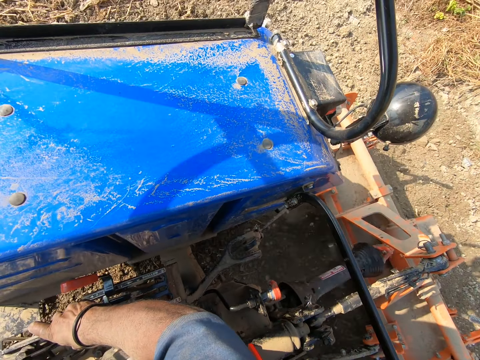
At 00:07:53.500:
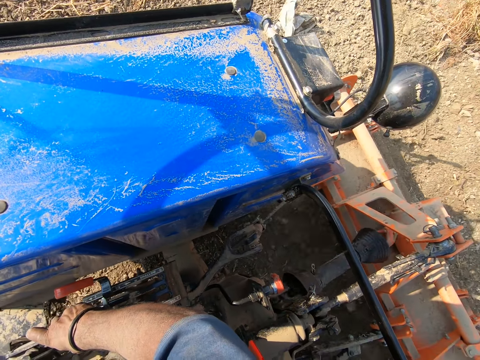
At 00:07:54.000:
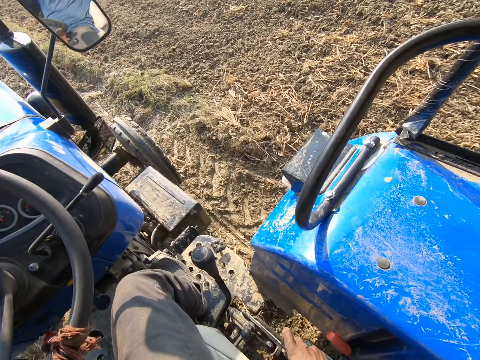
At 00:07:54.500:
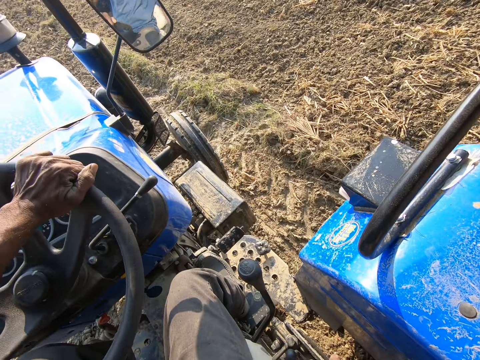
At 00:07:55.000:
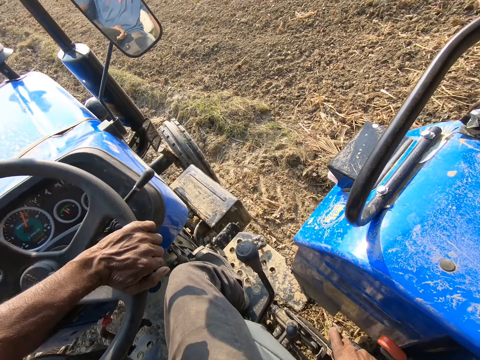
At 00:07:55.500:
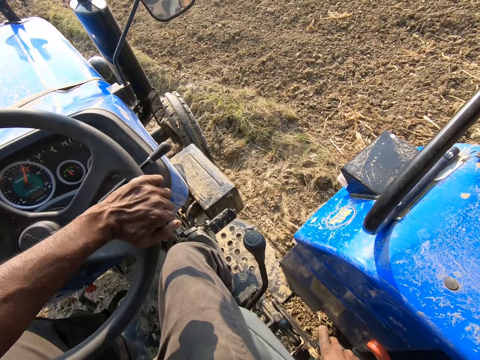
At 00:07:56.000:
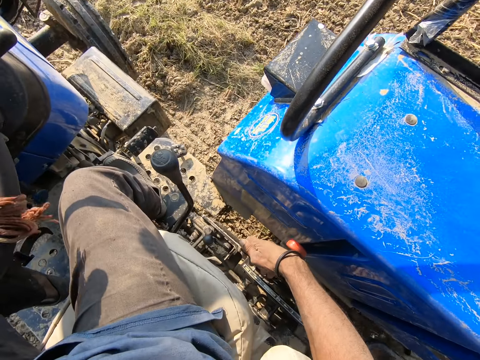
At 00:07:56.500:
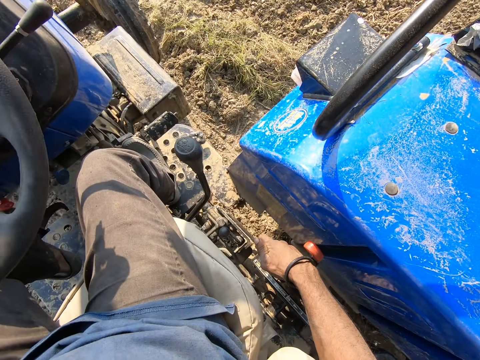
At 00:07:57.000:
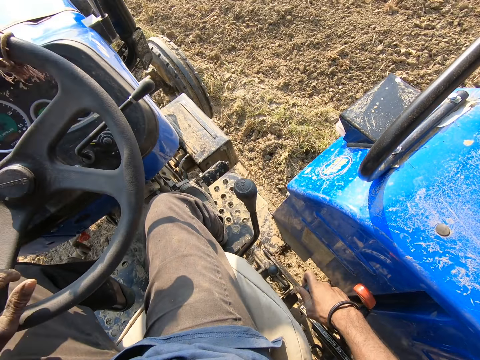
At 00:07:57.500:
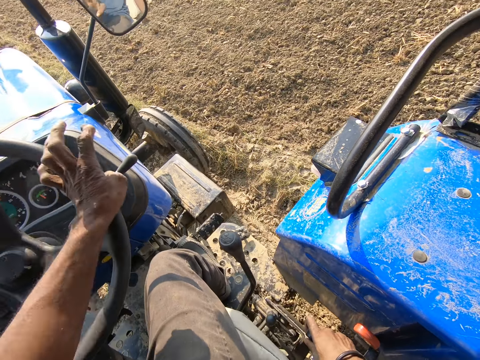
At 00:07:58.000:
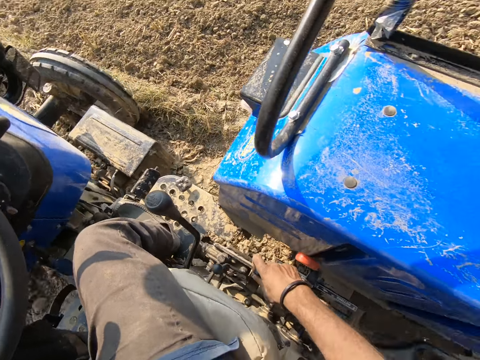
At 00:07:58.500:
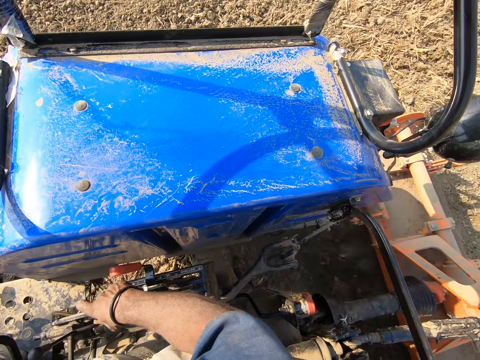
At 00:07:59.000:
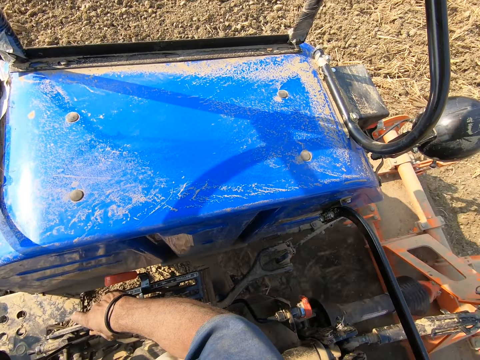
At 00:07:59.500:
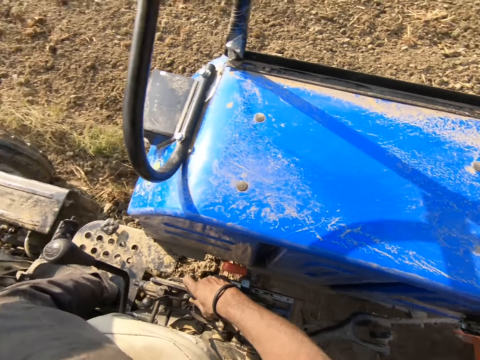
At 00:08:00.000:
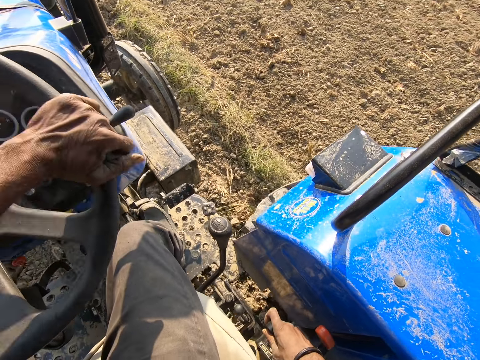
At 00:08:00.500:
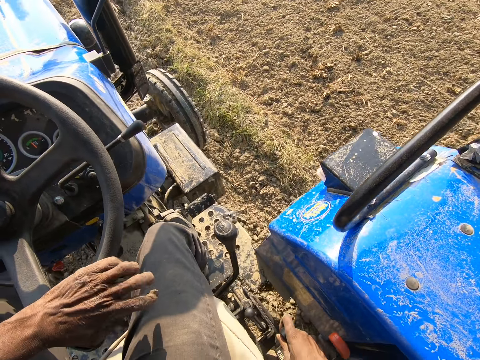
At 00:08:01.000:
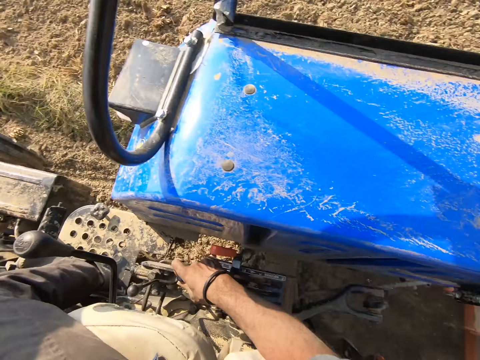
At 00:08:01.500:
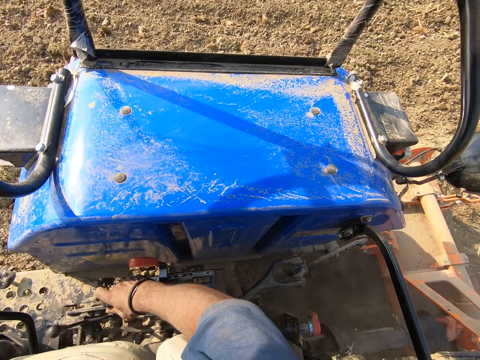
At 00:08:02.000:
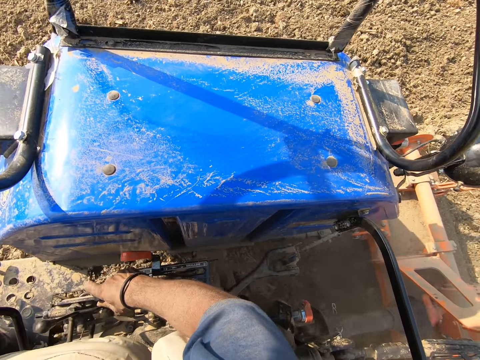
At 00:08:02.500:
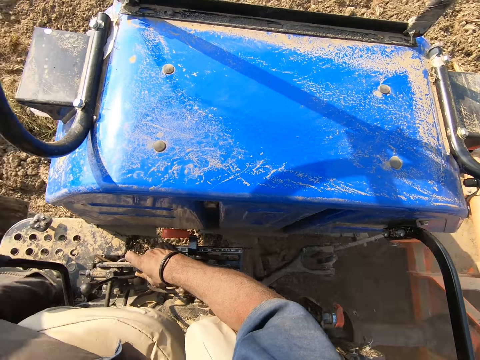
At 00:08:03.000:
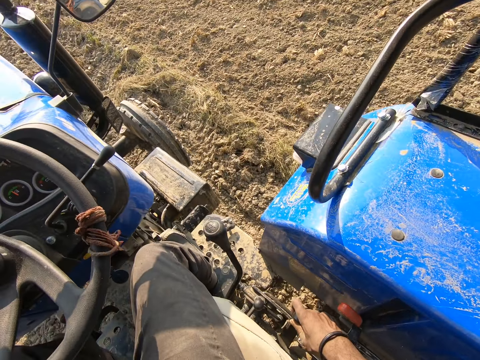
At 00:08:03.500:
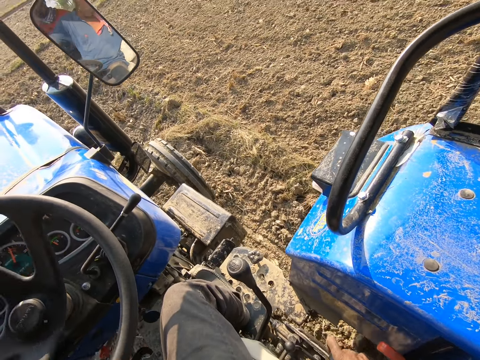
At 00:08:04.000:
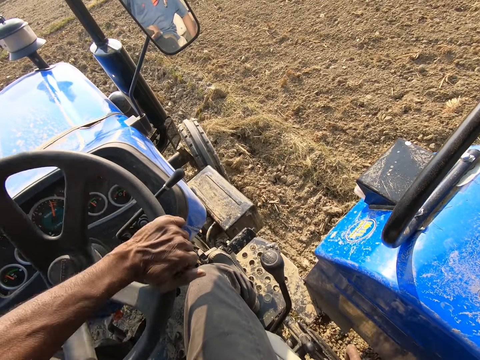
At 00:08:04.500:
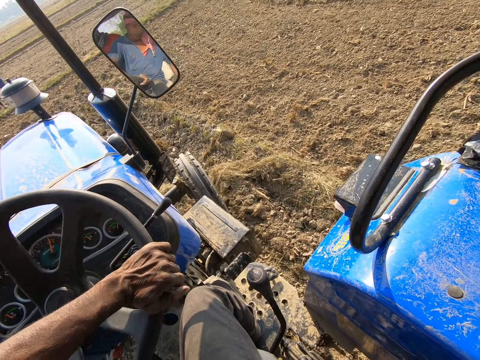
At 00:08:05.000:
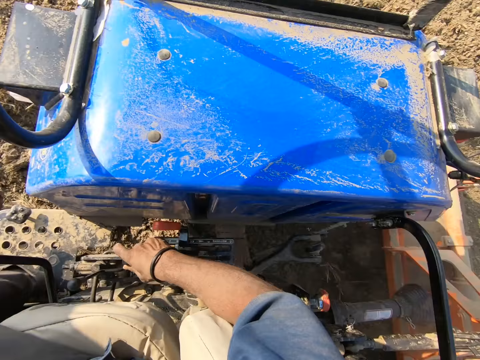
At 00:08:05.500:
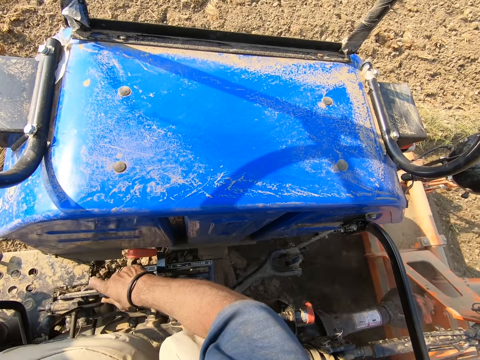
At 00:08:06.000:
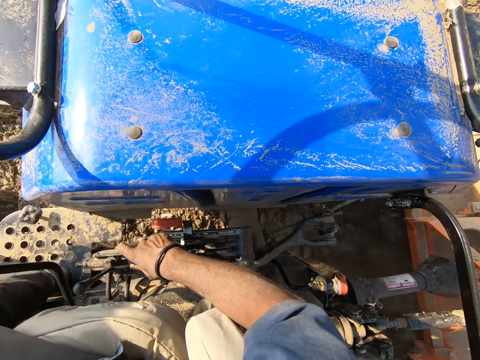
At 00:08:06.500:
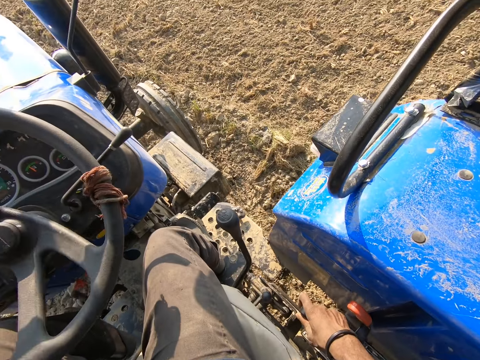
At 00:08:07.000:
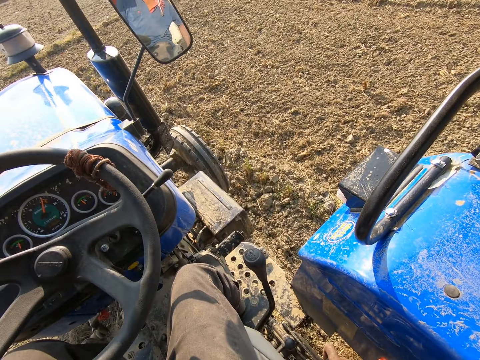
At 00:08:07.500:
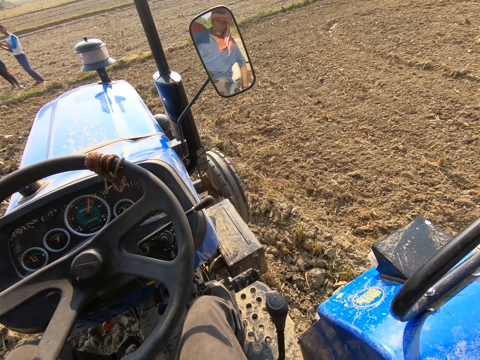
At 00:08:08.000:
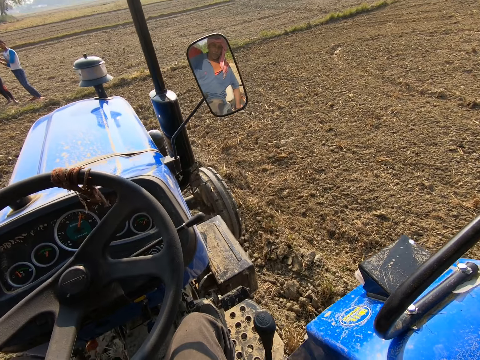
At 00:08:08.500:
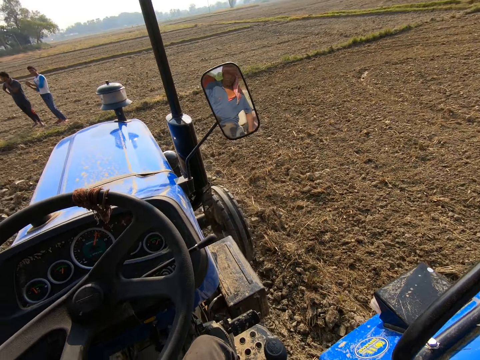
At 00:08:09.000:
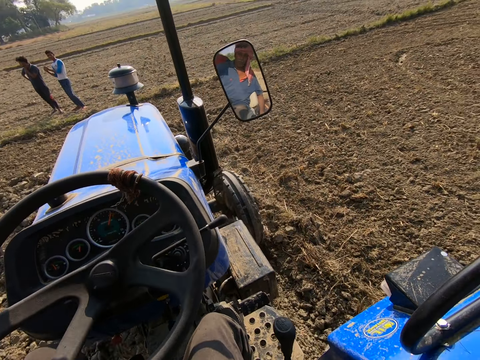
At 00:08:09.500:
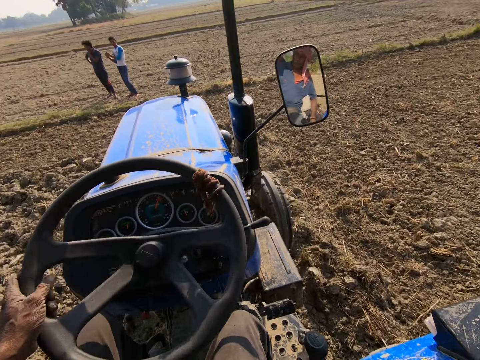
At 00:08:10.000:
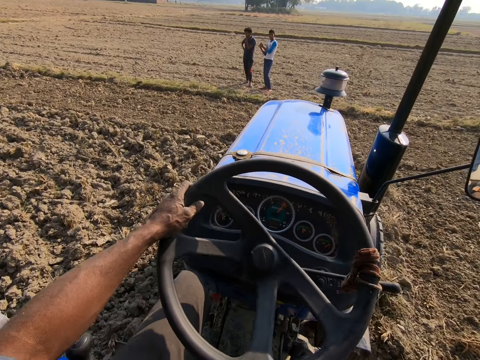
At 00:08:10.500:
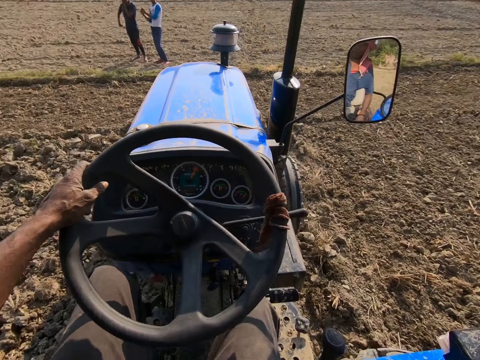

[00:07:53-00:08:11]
The camera wearer drives a tractor around the farm. He turns the steering of the tractor with his left hand. He looks around. He drives the tractor on the farm. He looks around. He drives the tractor on the farm. A man stands on the farm. The camera wearer looks around. He drives the tractor on the farm. Another man stands next to the first man. The first man stands on the farm.

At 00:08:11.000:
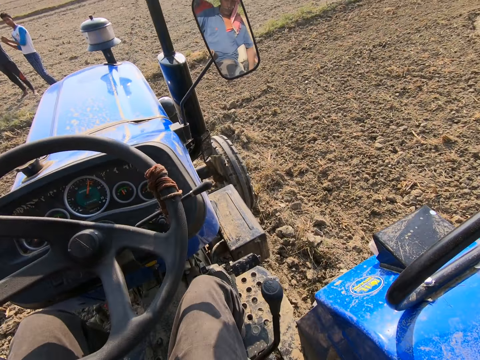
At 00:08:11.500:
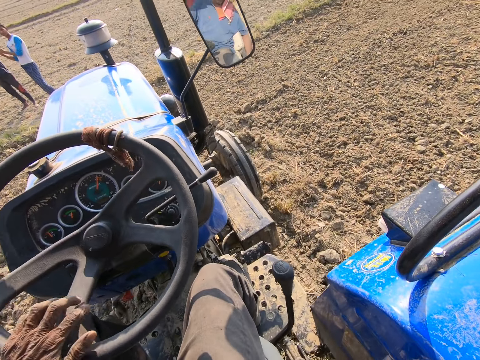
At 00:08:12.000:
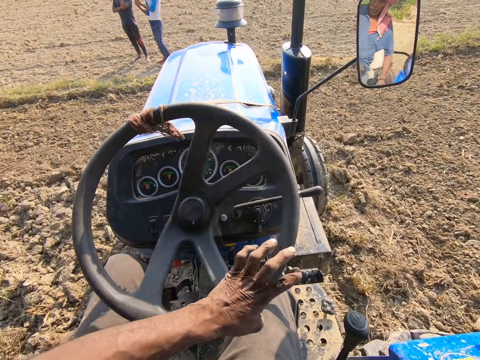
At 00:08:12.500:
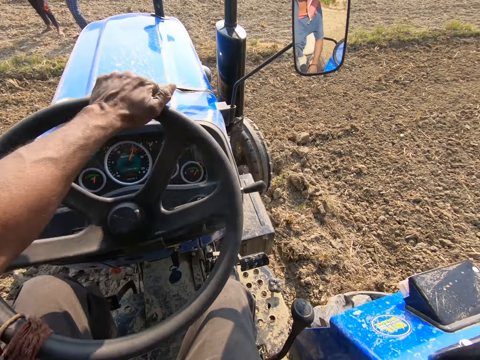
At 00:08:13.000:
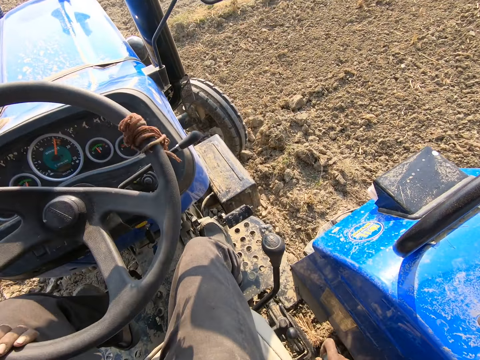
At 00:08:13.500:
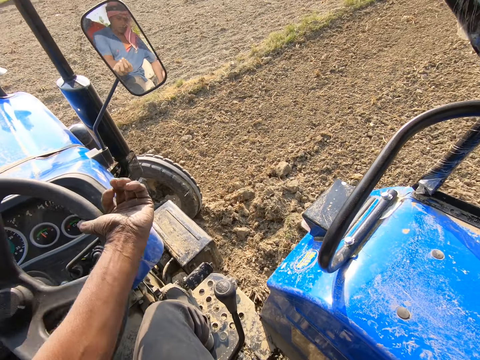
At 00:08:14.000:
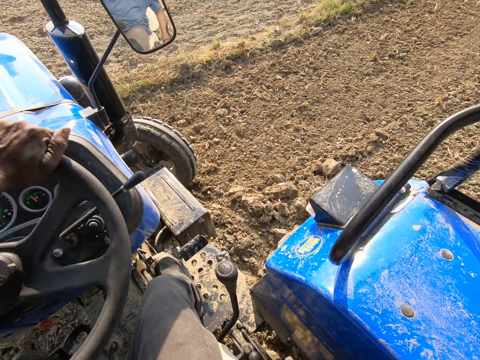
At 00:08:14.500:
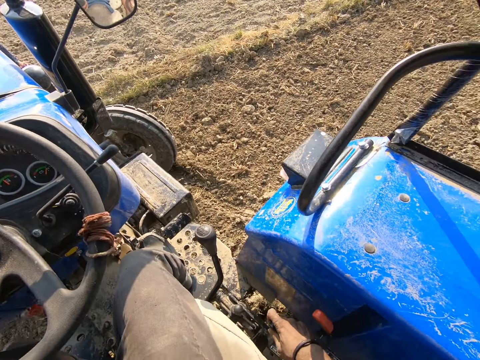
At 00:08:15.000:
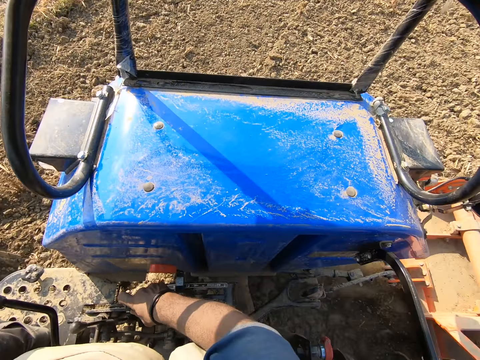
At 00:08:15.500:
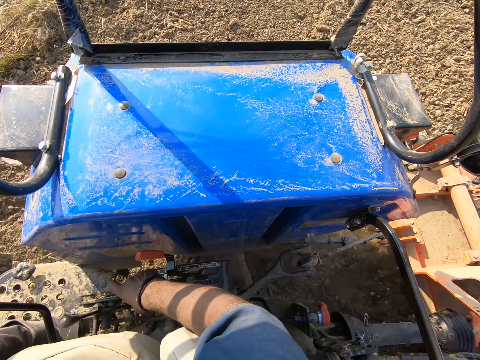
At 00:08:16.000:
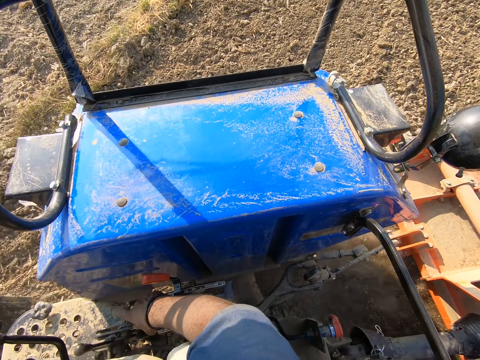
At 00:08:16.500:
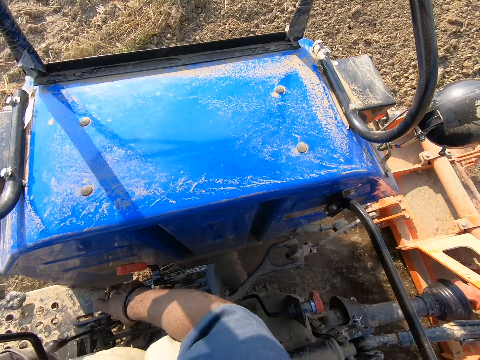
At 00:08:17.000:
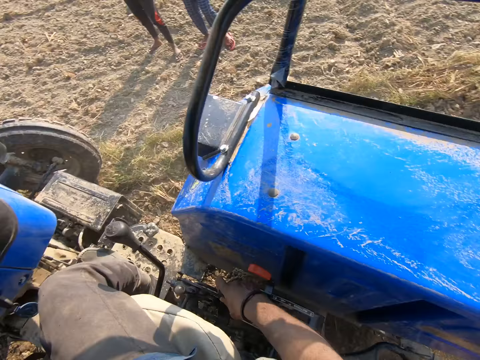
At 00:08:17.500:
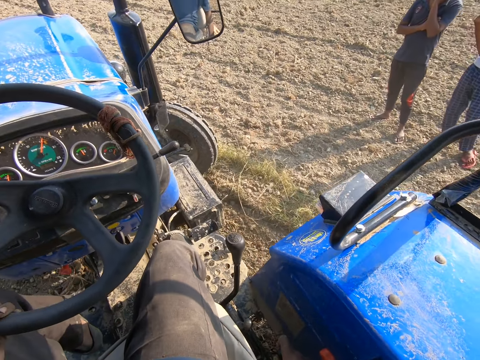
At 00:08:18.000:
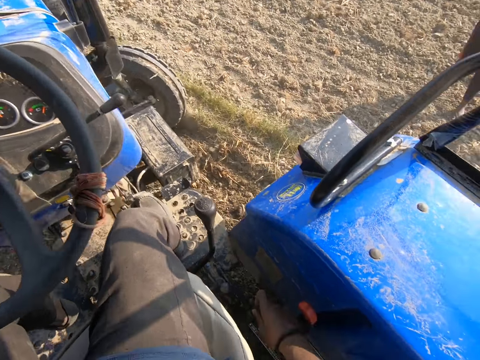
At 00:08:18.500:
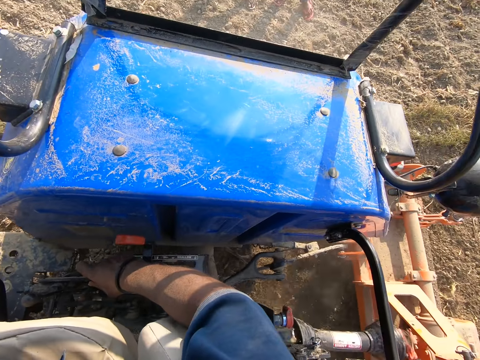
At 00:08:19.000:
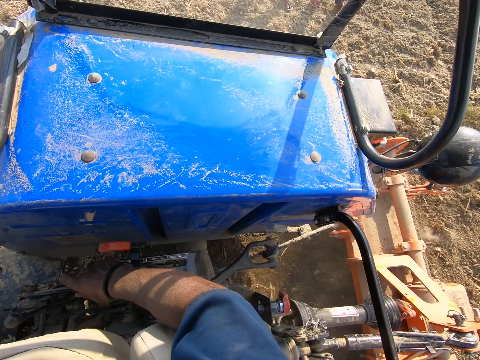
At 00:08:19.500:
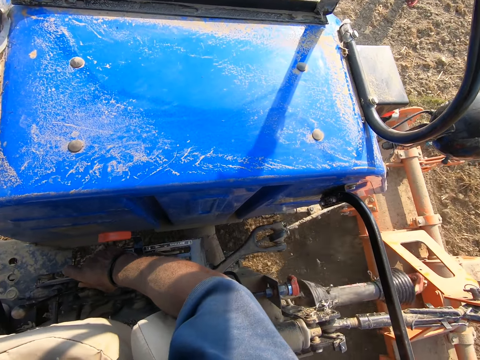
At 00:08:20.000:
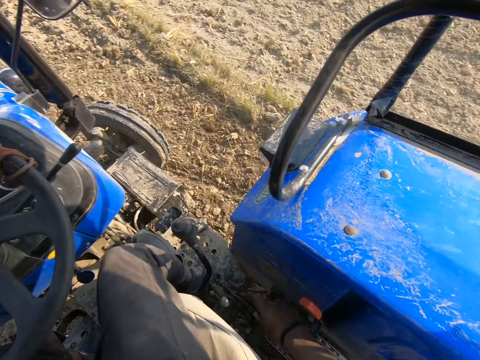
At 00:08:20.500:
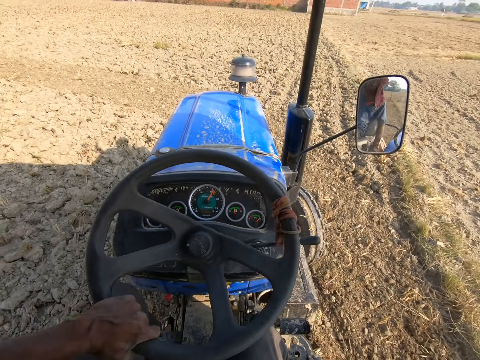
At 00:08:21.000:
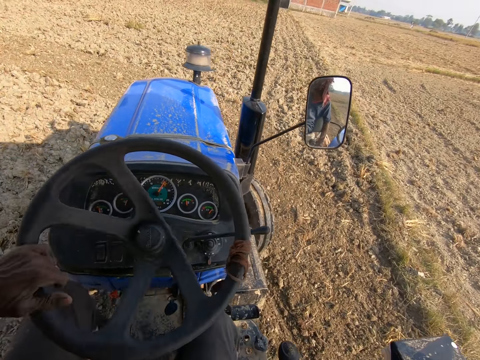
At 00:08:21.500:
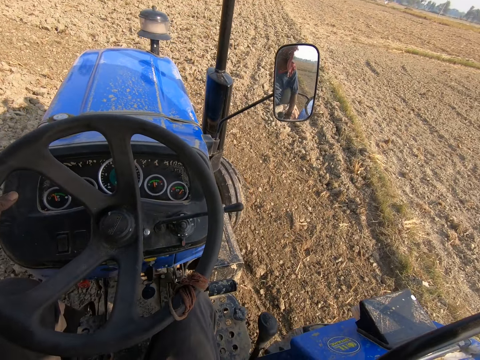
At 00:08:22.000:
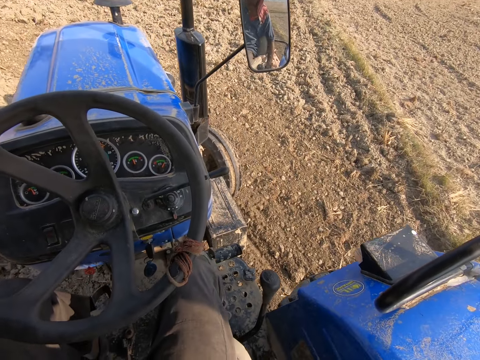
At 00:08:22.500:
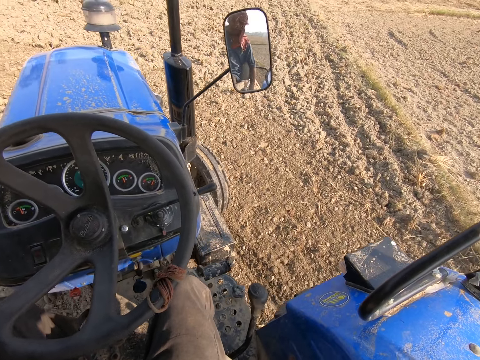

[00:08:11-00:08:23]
A man stands on the farm. The camera wearer looks around. Another man stands on the farm. The first man stands next to the other man. The camera wearer drives a tractor on the farm. The first man stands next to the other man. The camera wearer looks around. The other man stands on the farm. The camera wearer drives the tractor on the farm.
